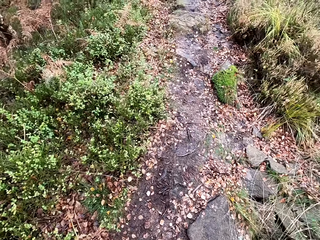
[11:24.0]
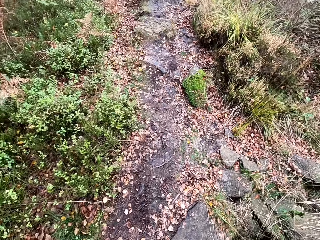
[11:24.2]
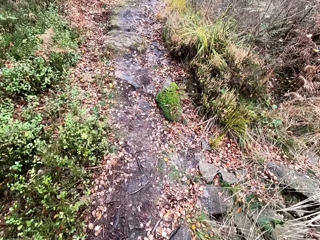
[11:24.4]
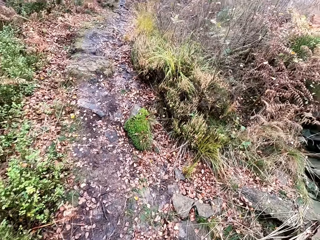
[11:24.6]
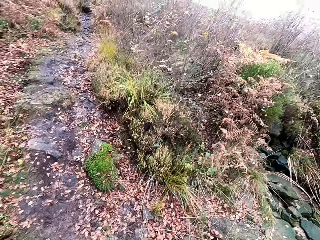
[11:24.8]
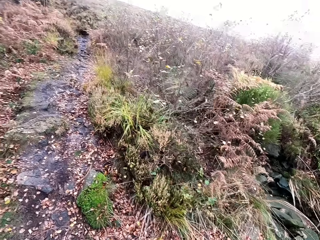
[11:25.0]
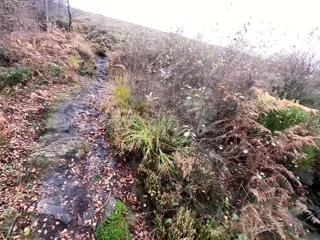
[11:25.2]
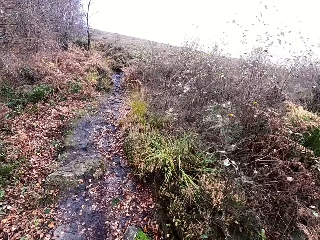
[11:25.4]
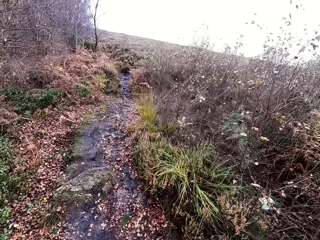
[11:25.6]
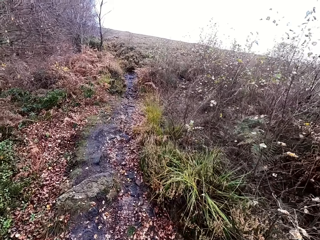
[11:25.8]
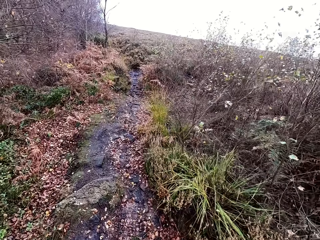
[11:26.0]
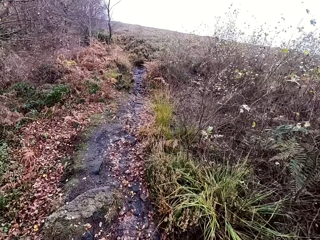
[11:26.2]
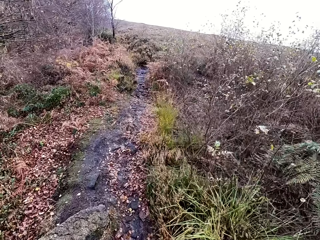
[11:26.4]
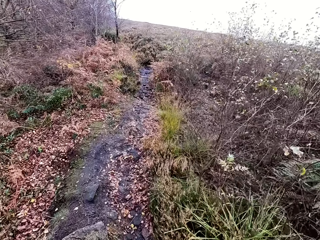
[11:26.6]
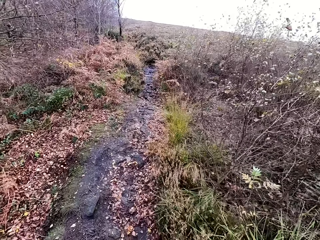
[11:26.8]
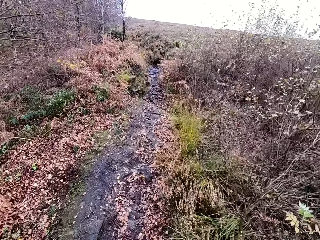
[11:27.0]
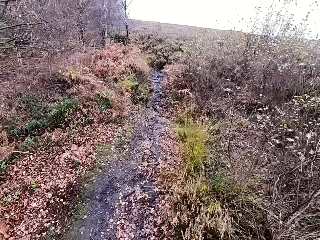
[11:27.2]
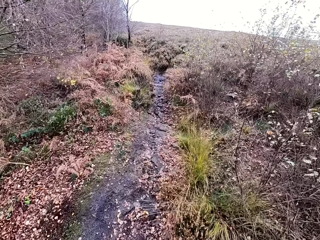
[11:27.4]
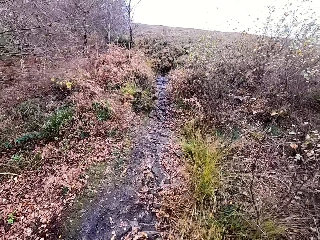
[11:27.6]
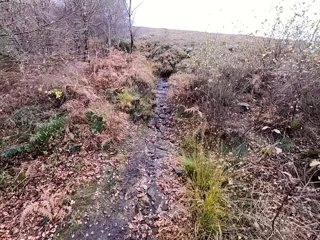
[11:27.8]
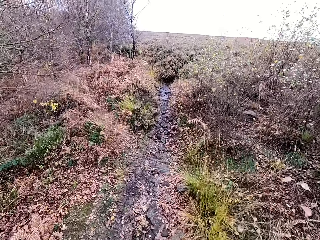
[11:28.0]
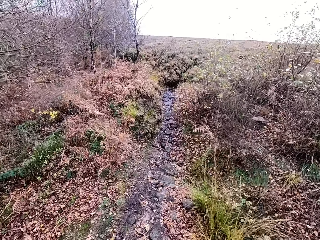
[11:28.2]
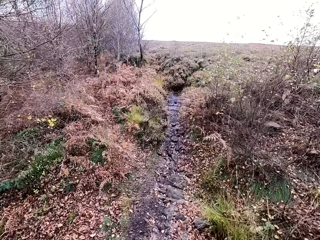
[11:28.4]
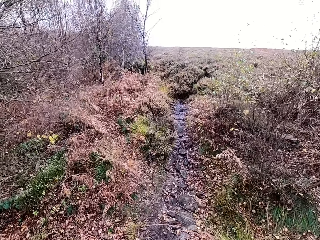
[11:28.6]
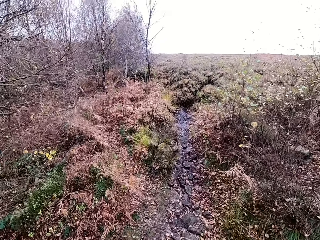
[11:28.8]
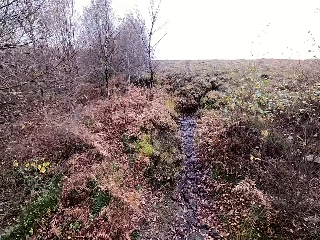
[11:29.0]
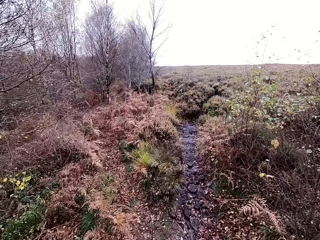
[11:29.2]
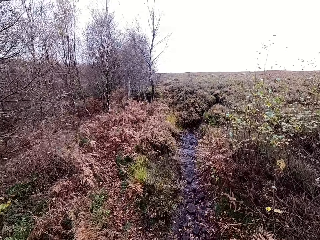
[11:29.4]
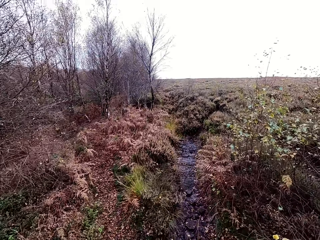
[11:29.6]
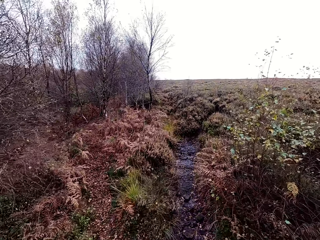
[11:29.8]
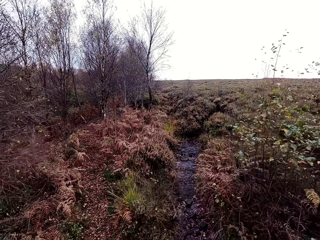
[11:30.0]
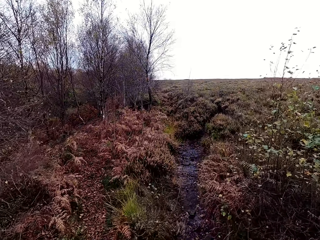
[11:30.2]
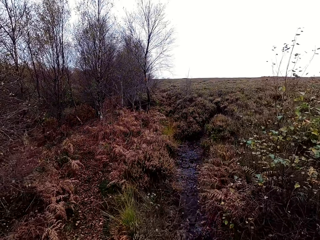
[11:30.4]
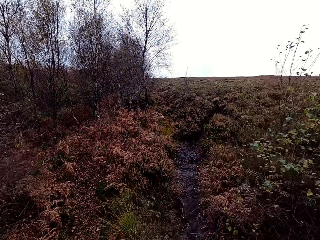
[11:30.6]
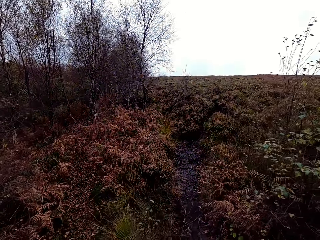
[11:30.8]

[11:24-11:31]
The camera wearer walks.

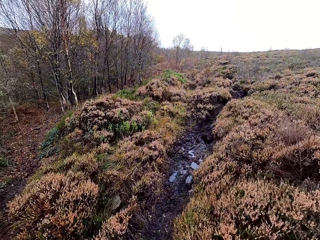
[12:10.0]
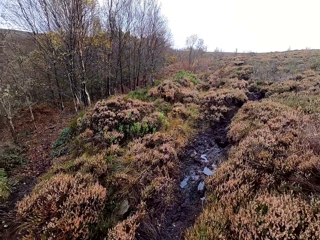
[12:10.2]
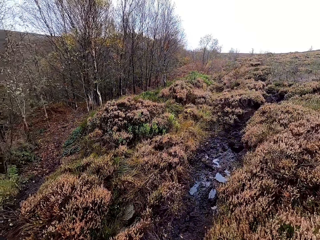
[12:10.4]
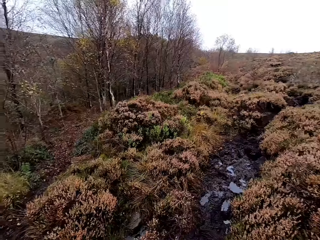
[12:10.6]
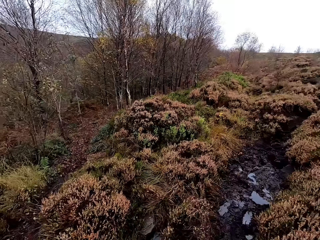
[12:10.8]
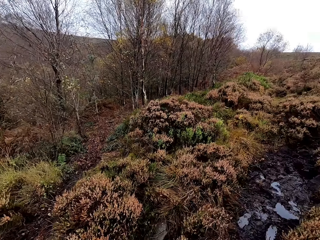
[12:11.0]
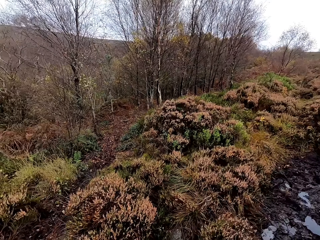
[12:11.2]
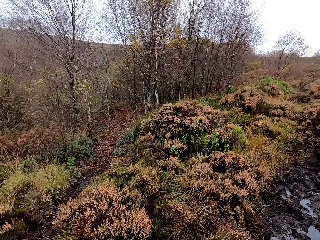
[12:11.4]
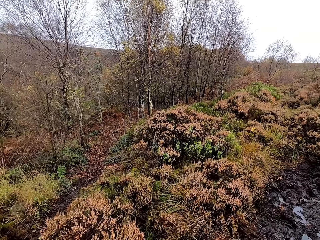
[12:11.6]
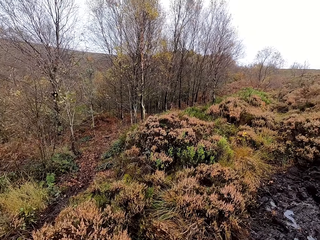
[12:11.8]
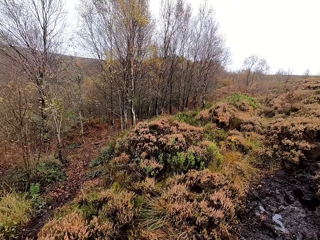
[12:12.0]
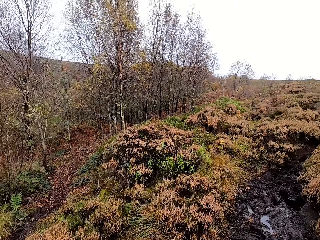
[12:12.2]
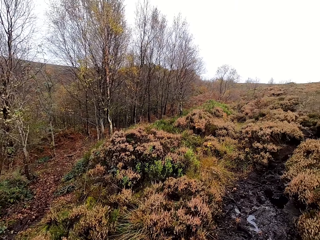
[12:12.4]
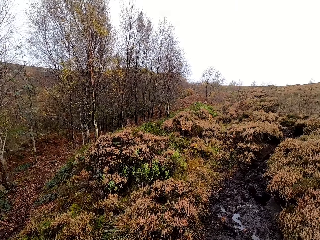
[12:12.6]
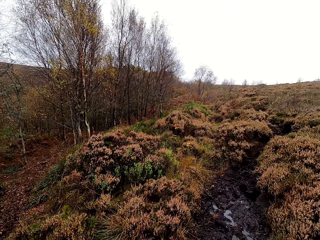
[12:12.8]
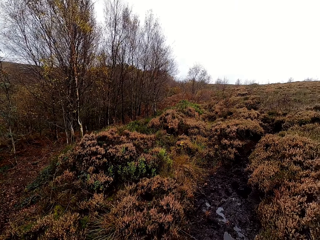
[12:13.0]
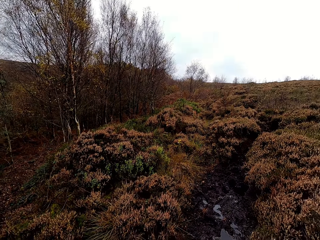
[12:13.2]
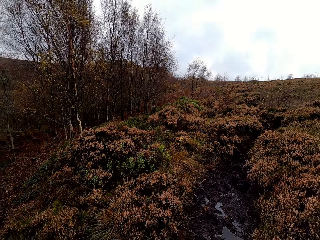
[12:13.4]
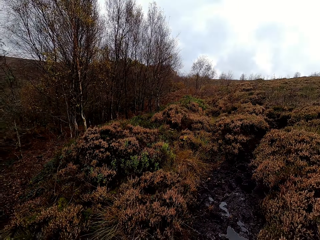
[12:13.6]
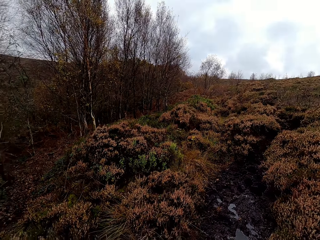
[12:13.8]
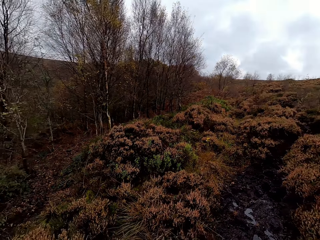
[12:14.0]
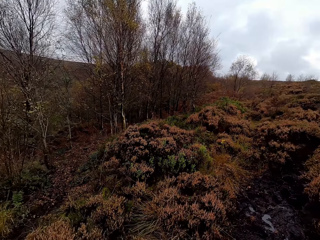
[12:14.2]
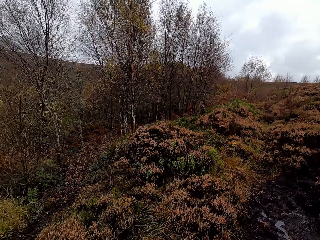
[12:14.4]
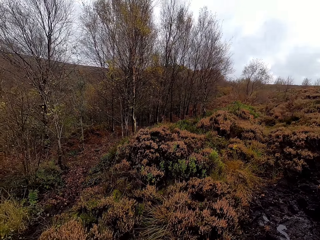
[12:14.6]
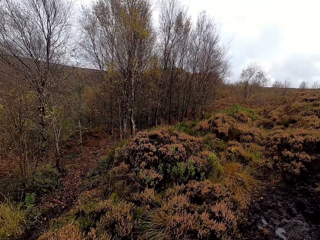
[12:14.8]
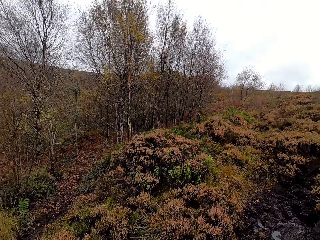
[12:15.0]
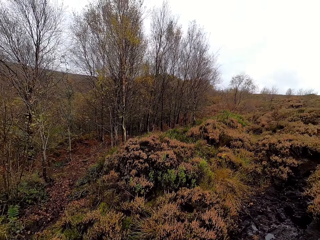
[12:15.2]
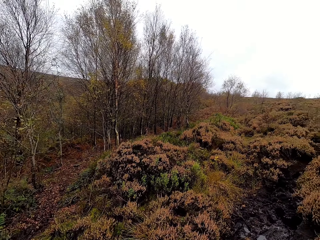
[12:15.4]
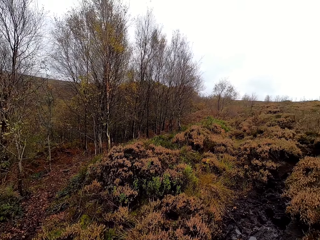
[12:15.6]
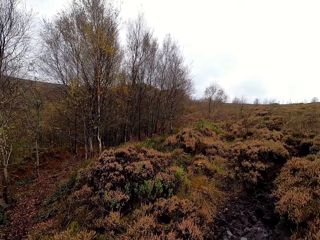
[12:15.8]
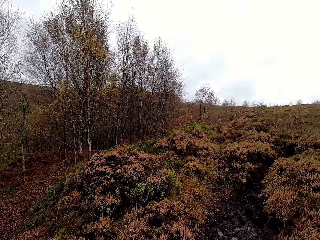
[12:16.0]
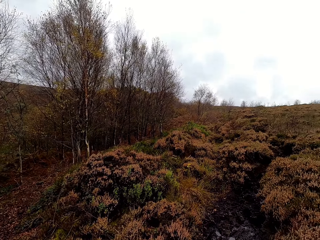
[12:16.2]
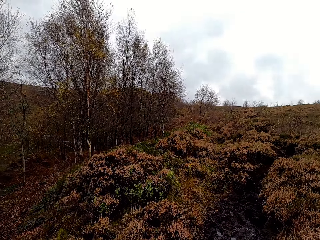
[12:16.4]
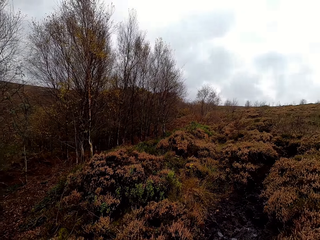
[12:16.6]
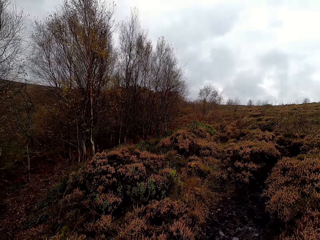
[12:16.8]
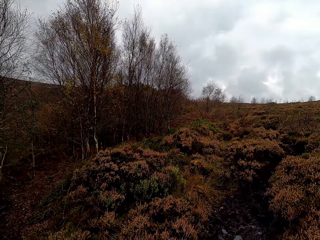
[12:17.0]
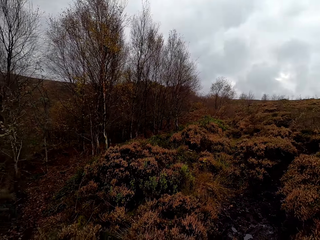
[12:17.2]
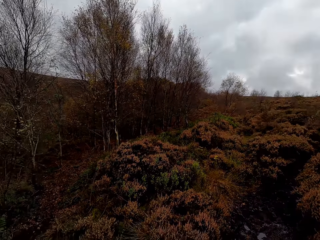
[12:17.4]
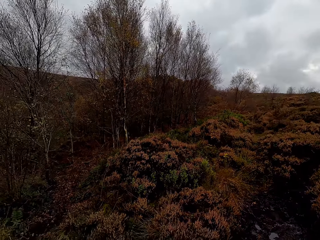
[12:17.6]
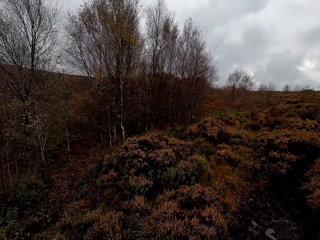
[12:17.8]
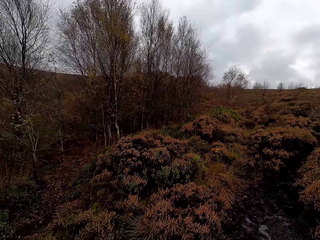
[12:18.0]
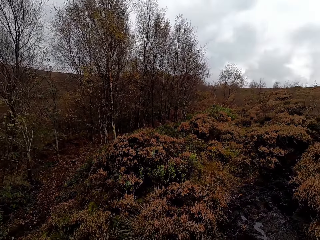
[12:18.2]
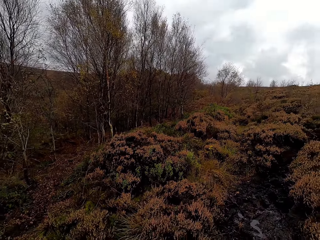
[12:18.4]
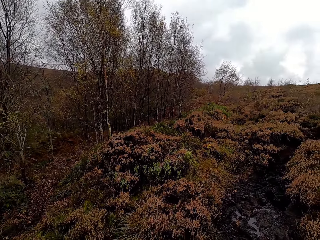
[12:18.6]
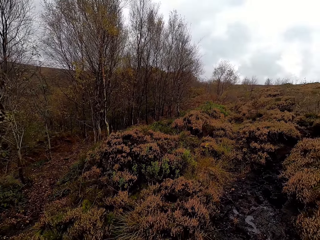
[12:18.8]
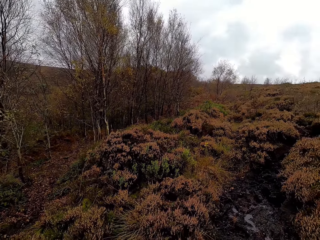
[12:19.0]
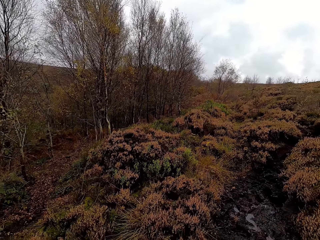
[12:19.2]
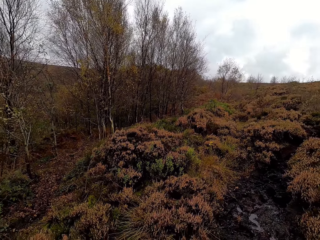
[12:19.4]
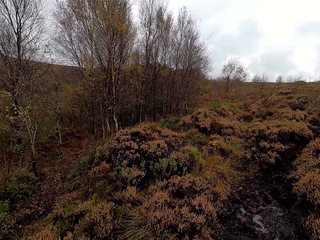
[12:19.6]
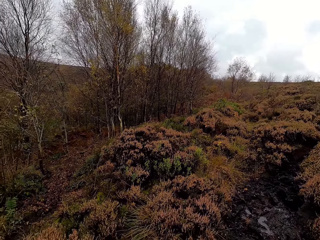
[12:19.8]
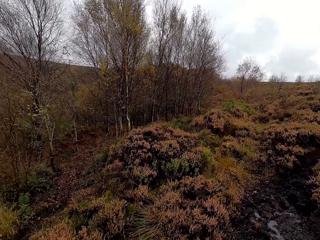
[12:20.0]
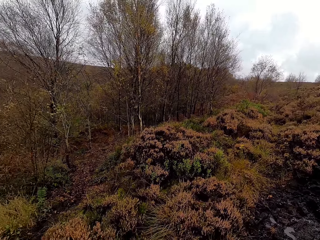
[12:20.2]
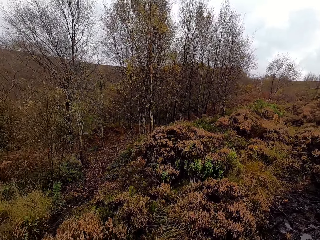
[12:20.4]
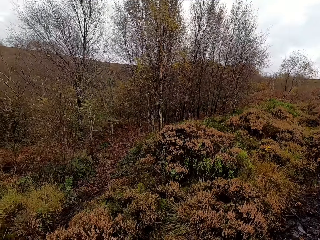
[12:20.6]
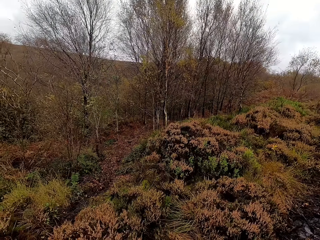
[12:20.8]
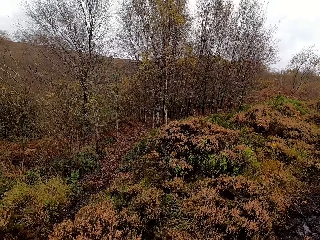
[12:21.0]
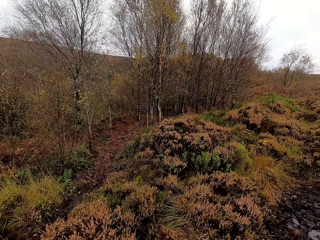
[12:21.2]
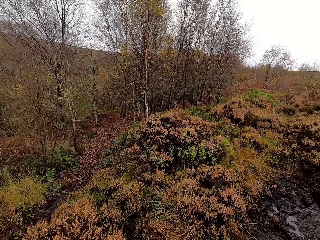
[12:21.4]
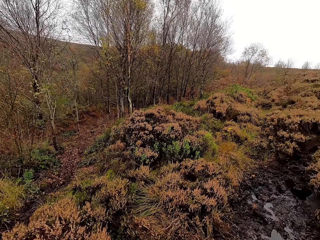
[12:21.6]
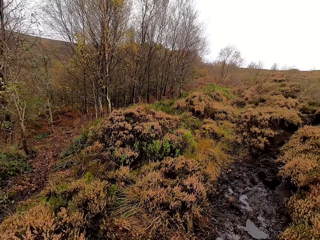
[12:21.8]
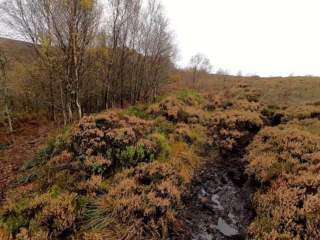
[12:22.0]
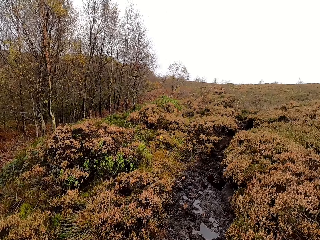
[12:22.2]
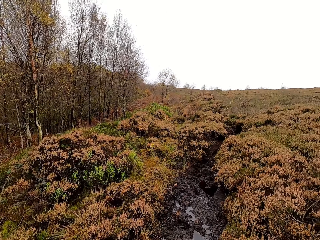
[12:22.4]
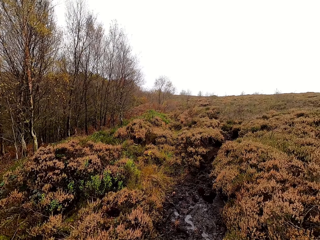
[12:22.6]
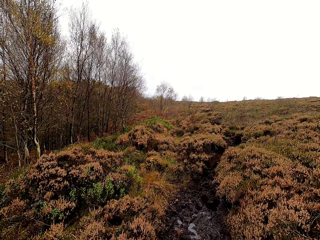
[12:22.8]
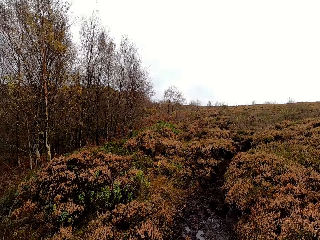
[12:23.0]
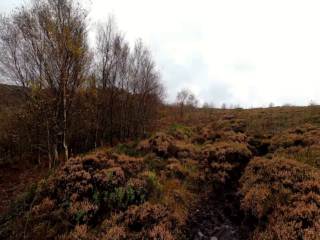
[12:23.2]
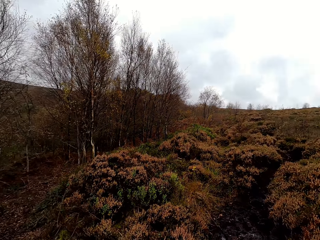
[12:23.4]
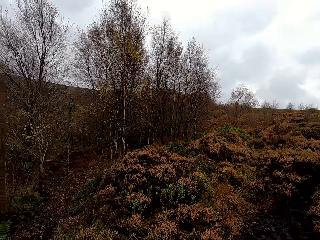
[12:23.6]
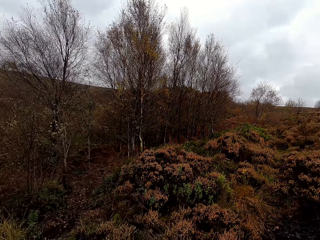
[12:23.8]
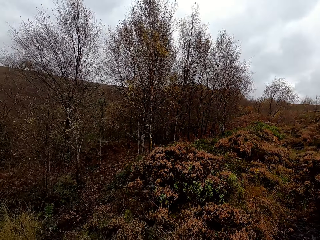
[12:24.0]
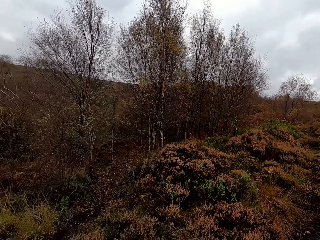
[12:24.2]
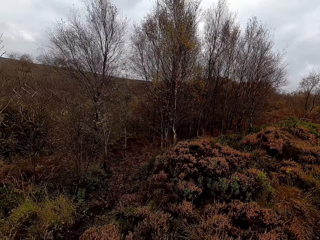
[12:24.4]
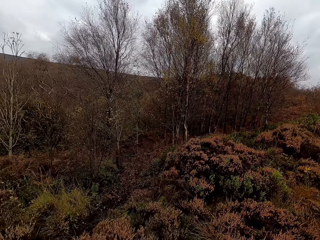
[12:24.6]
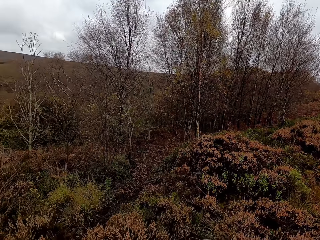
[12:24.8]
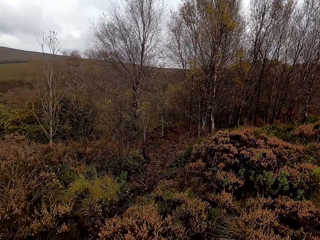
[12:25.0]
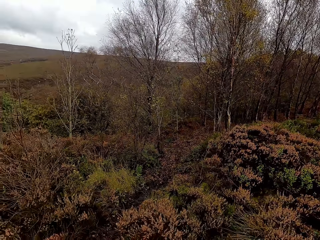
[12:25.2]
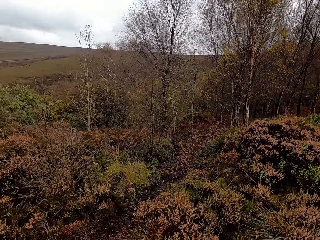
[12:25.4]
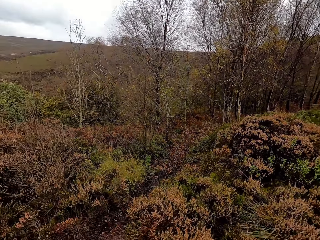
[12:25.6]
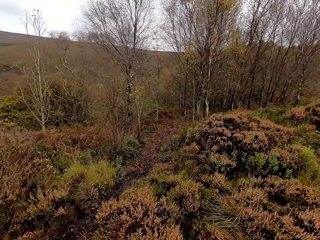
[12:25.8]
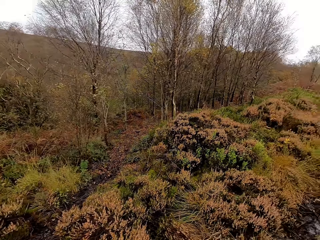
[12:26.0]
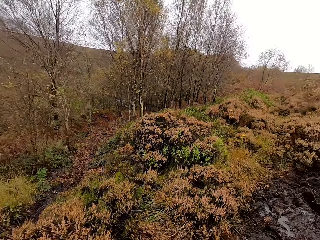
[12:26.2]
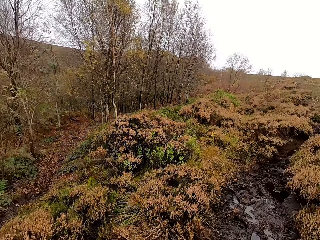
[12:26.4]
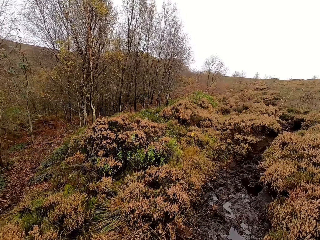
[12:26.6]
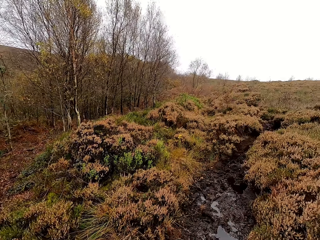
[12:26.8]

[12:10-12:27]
The camera wearer stops. They look around.
